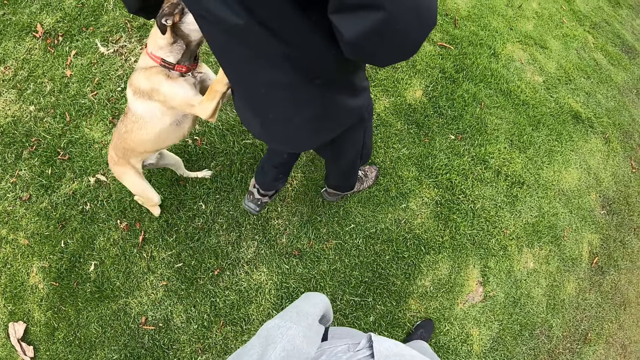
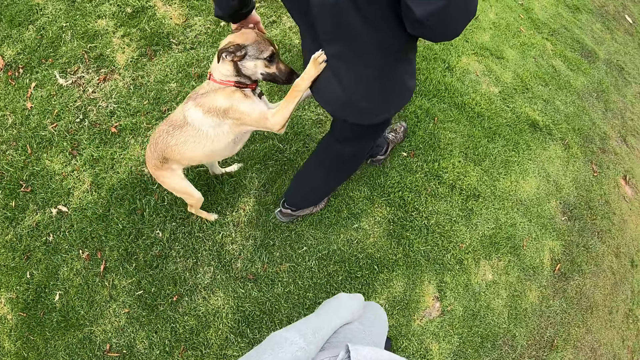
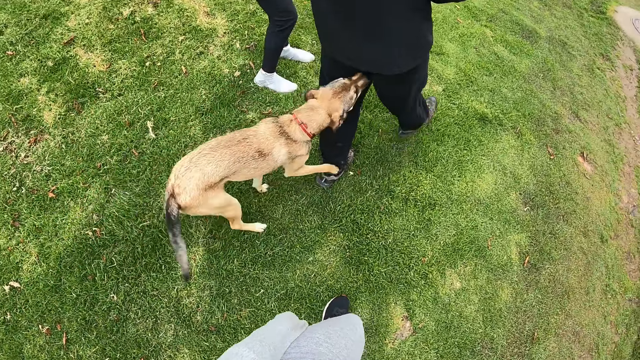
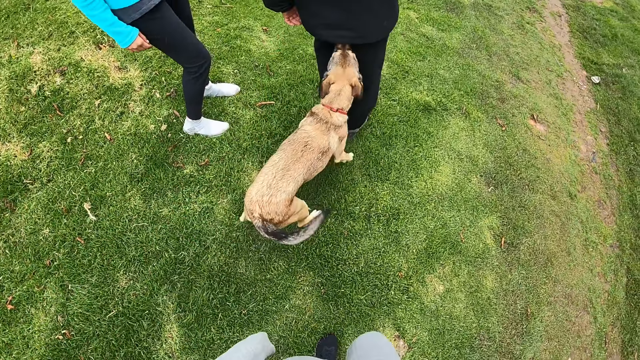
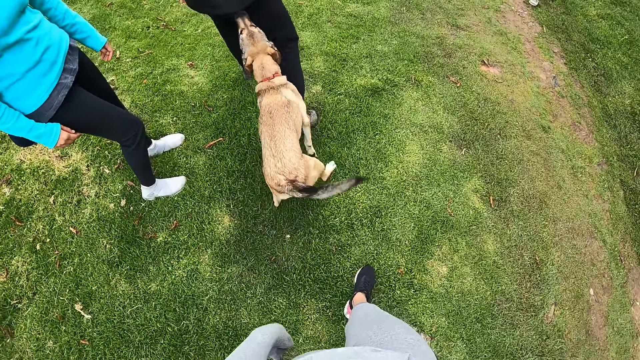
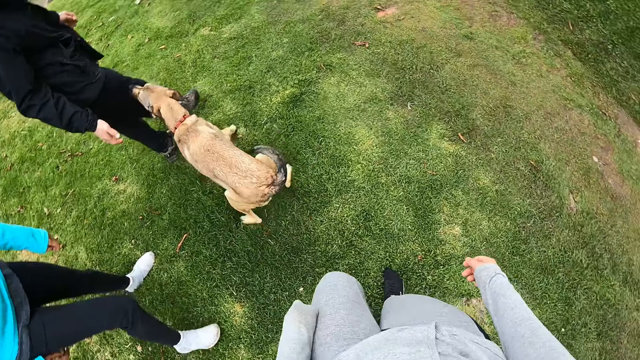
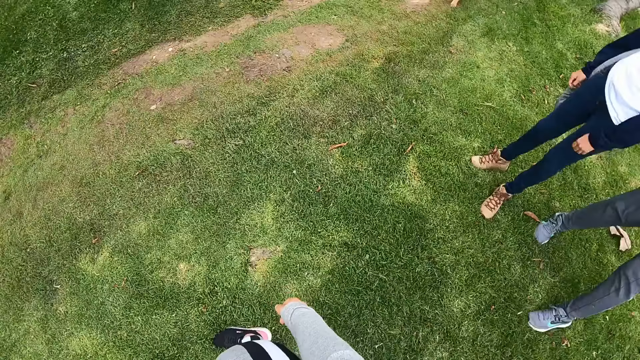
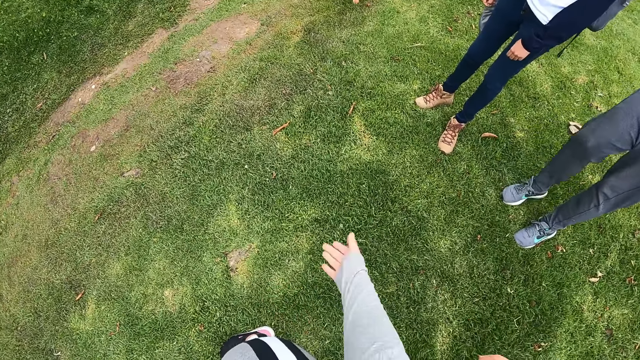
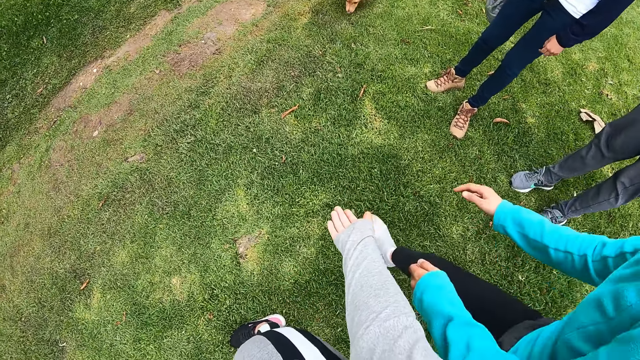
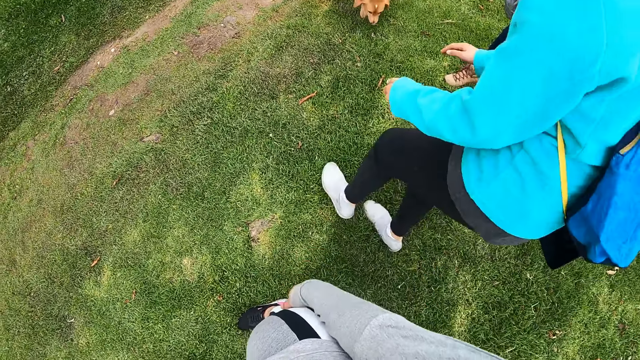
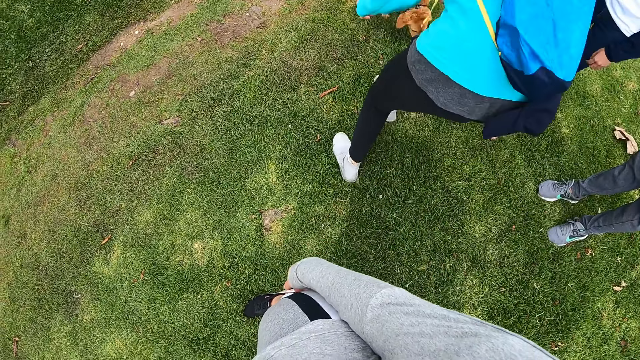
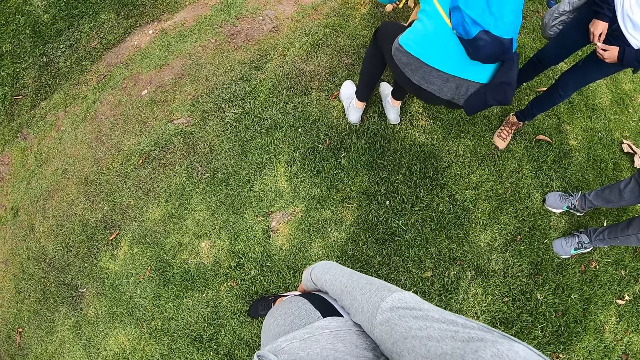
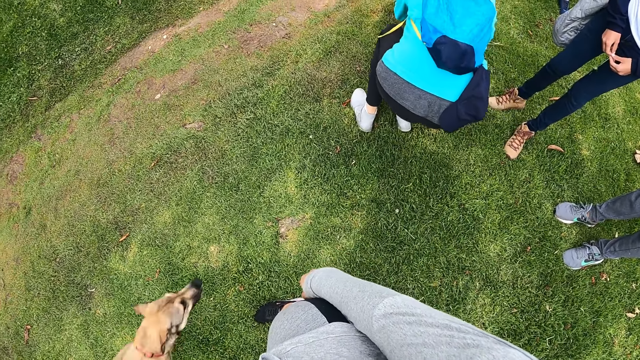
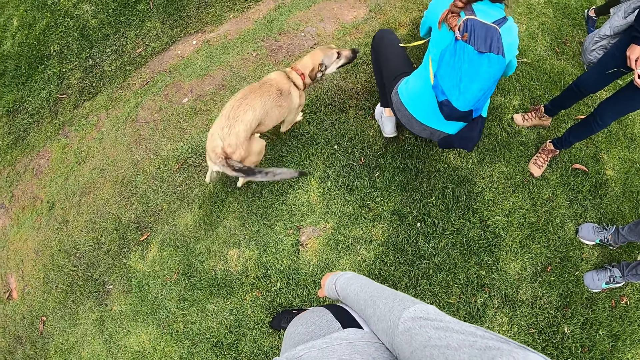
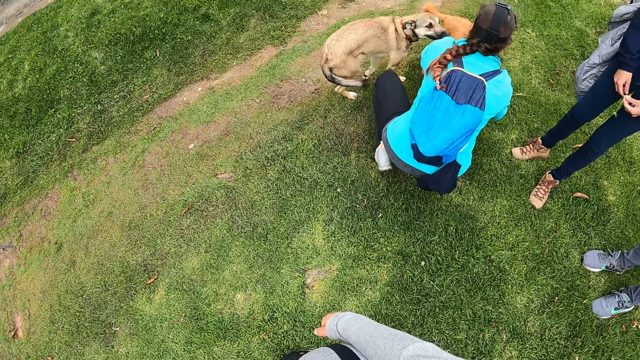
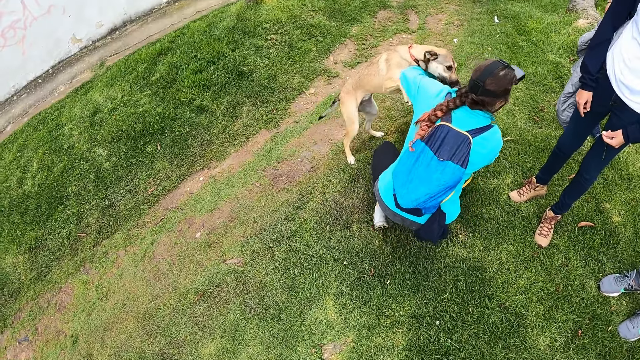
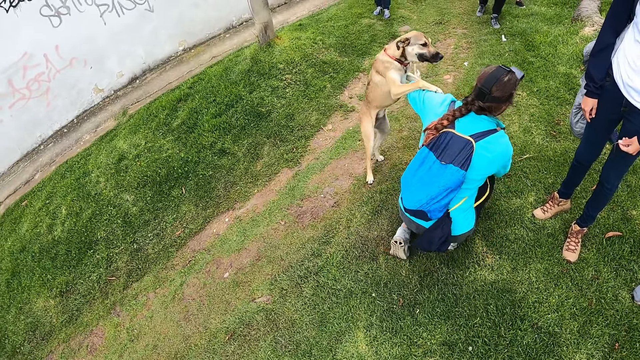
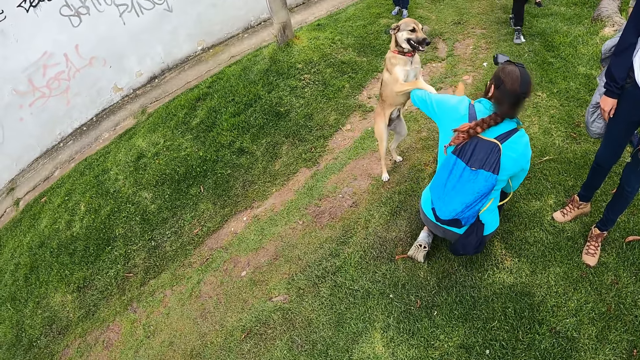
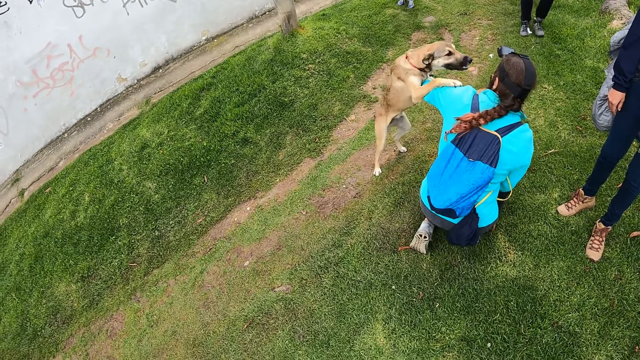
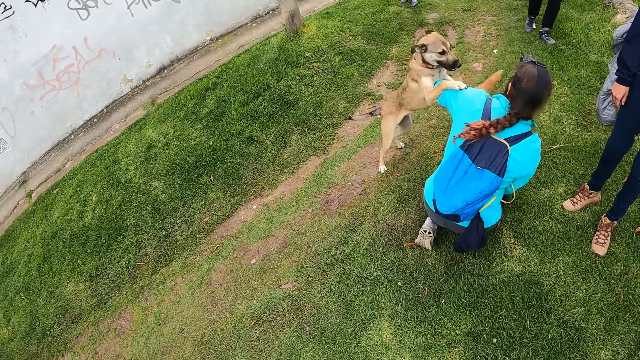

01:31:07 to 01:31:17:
The woman walks towards the dog and holds the dog with both hands. Another dog runs towards the woman. The woman plays with the dog. The other dog jumps at the woman.

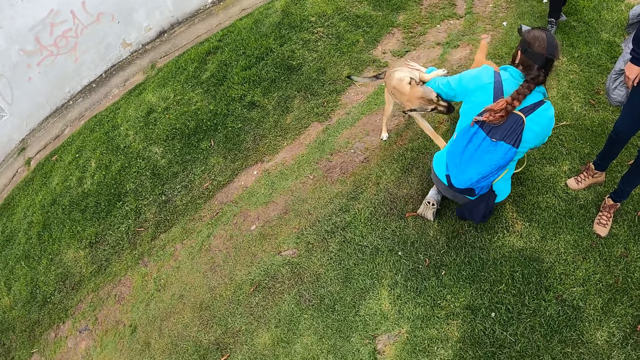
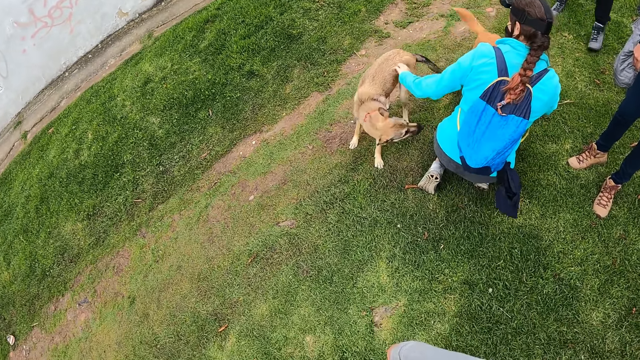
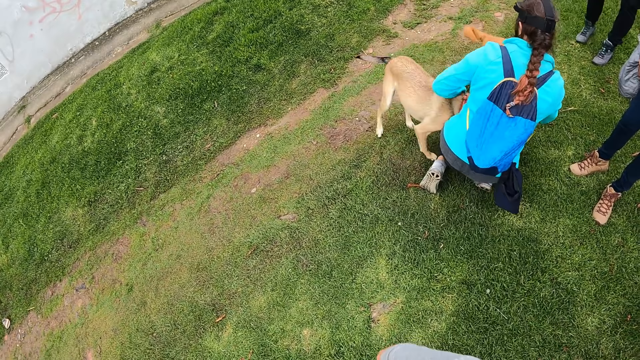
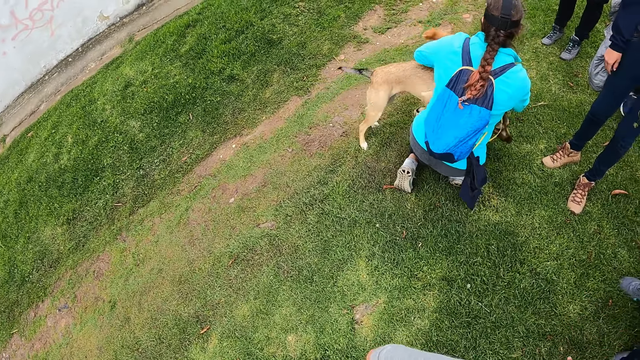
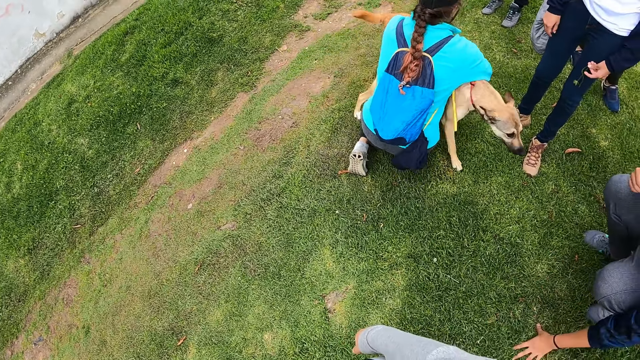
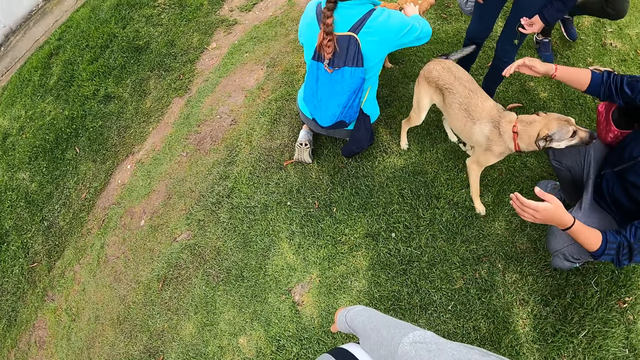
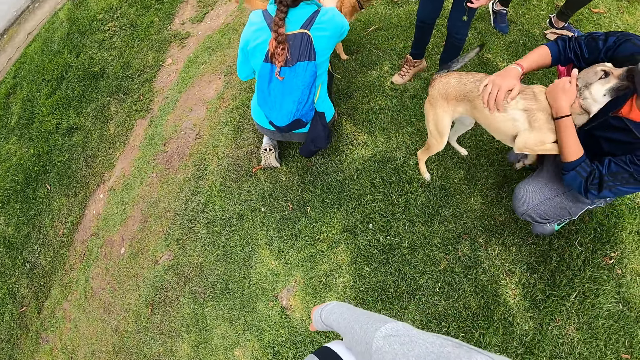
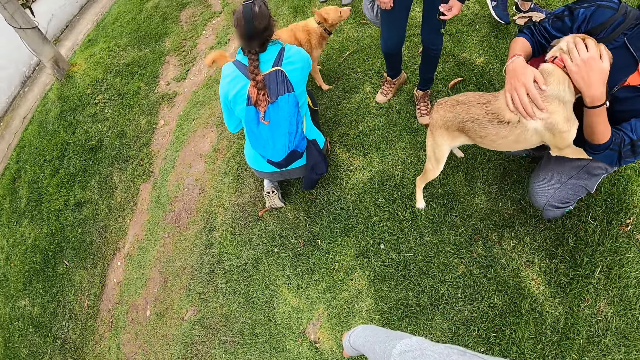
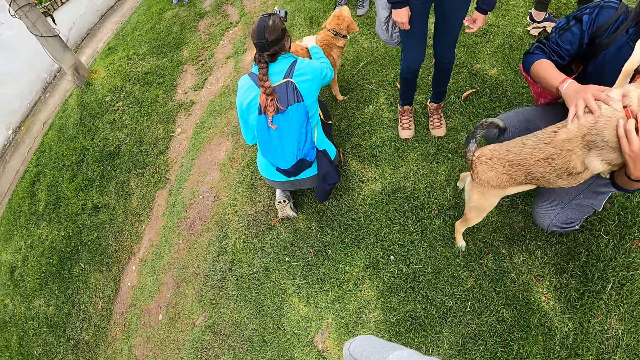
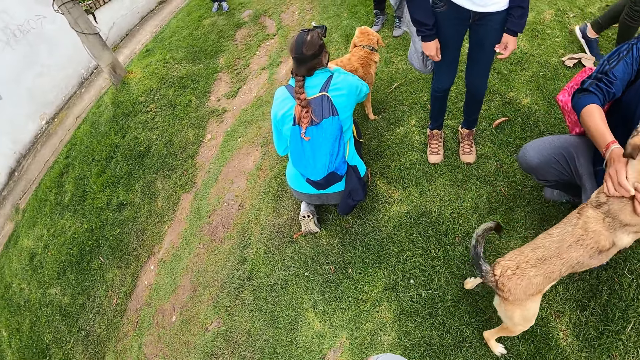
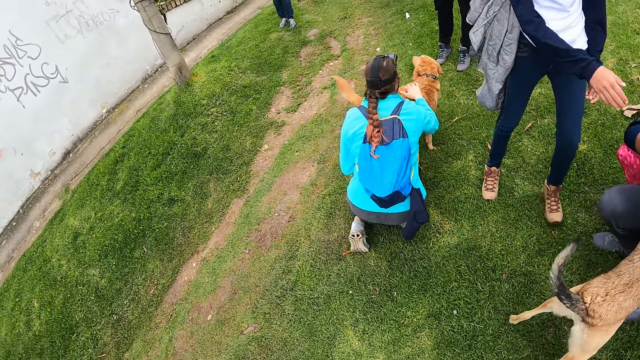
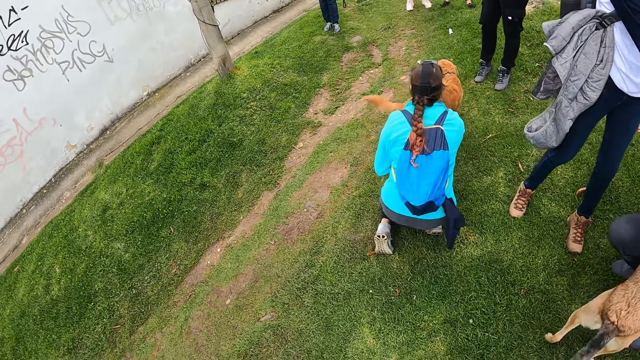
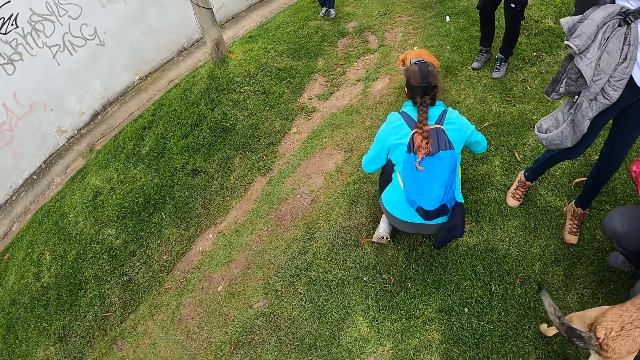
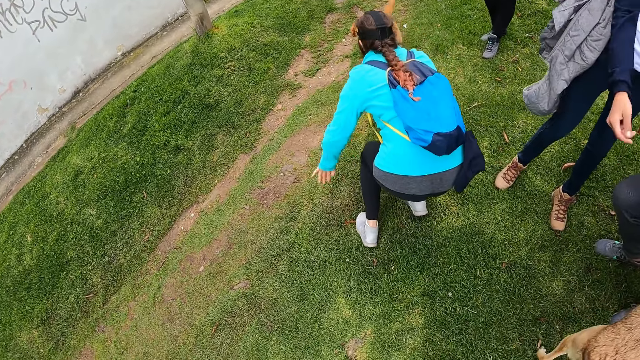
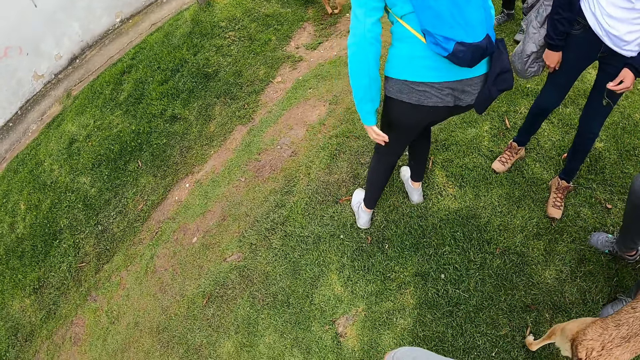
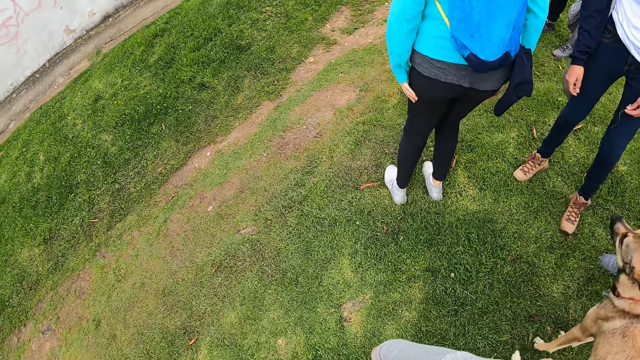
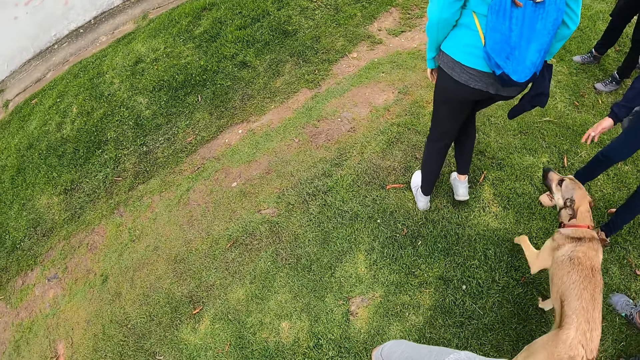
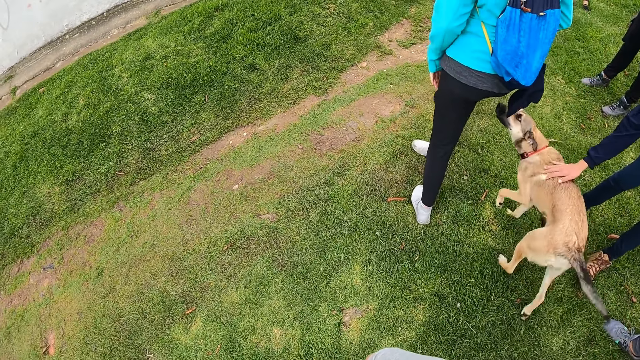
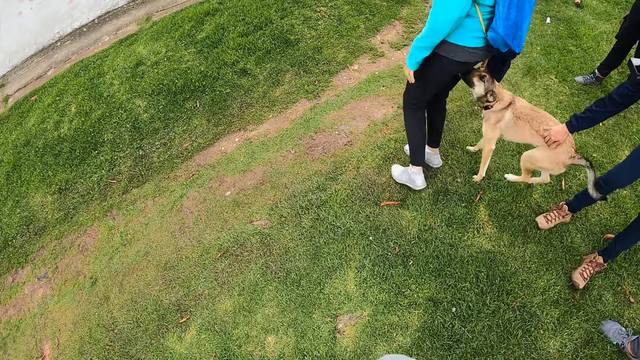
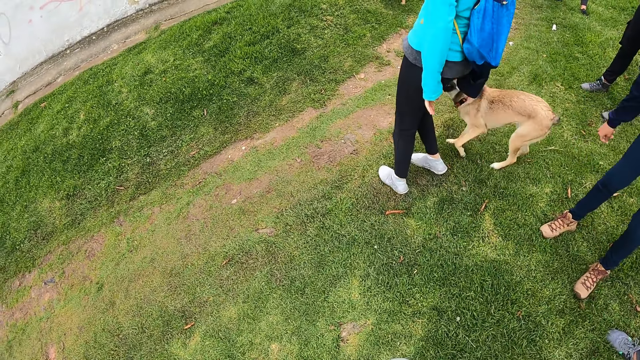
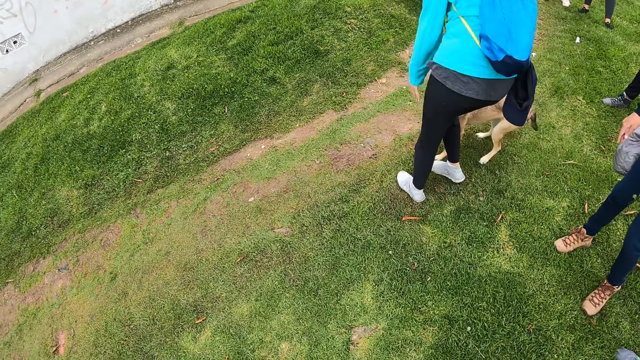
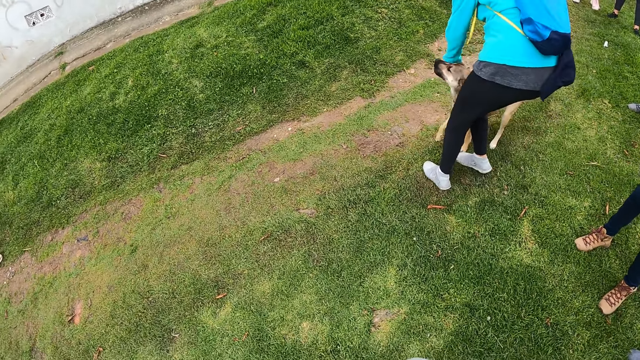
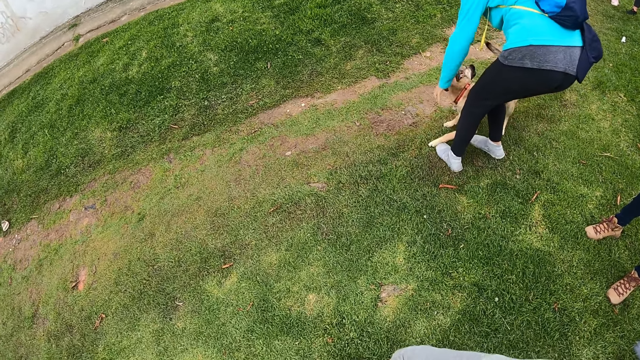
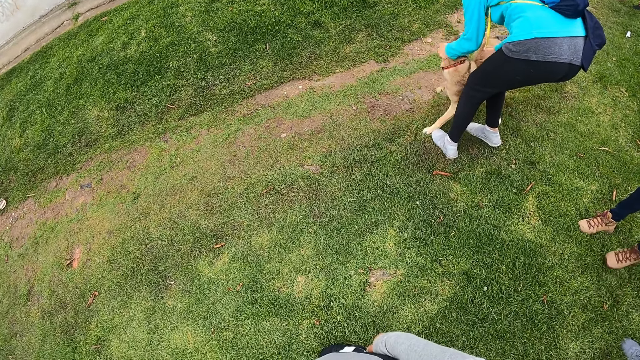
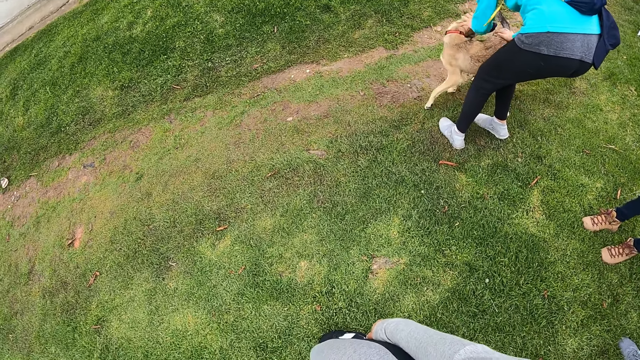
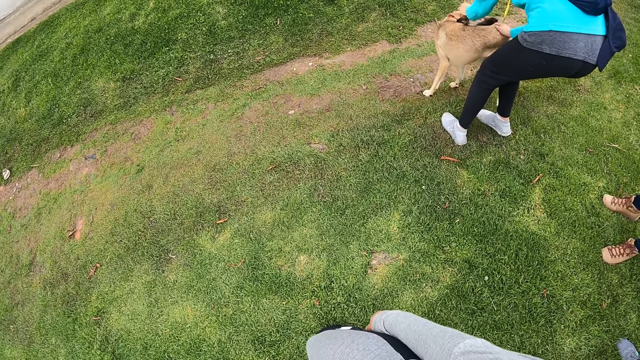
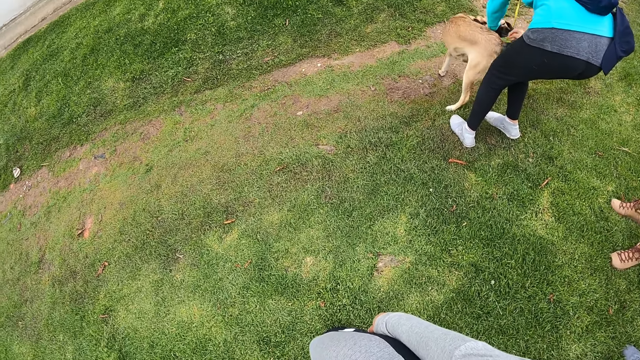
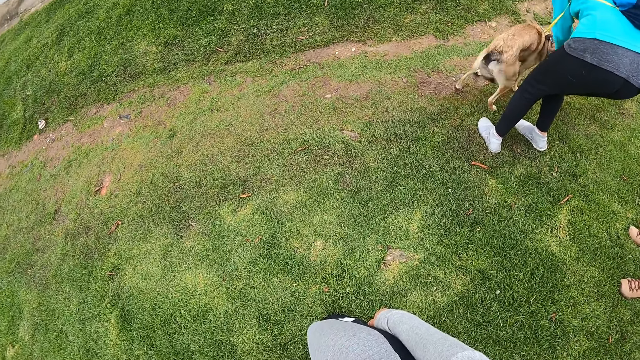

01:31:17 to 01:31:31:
The dog runs towards the man. The man rubs the dog with both hands. The woman rubs another dog with her right hand. The first dog walks to the woman. The woman stands up. Another woman rubs the first dog with her right hand. The first woman rubs the first dog with both hands. The first woman plays with the dog.
